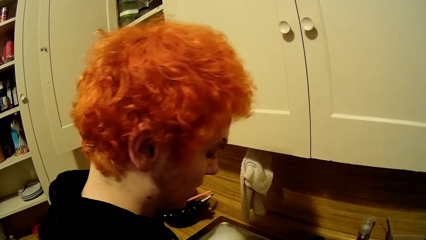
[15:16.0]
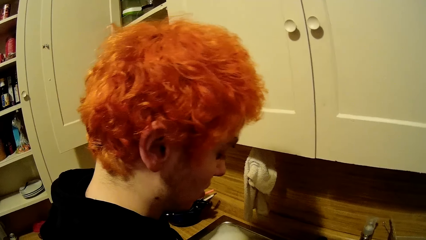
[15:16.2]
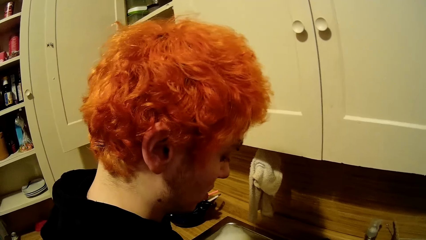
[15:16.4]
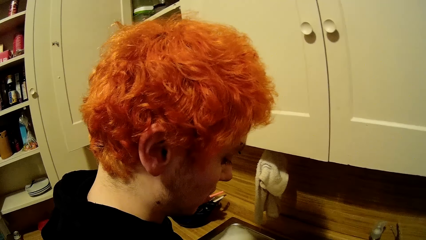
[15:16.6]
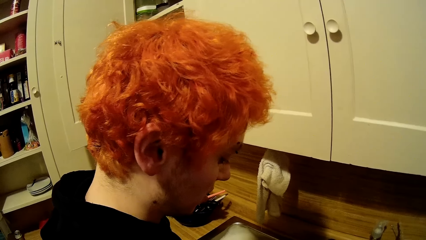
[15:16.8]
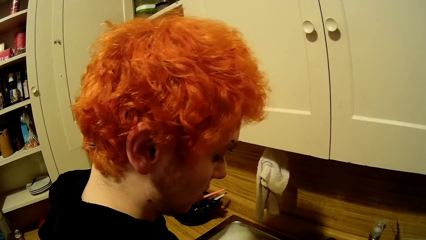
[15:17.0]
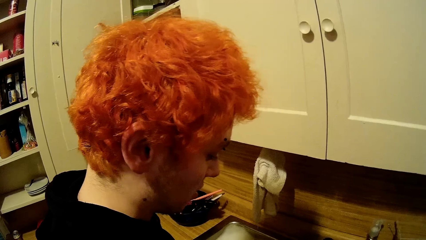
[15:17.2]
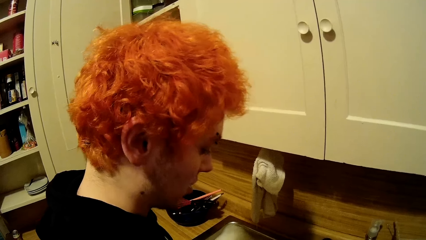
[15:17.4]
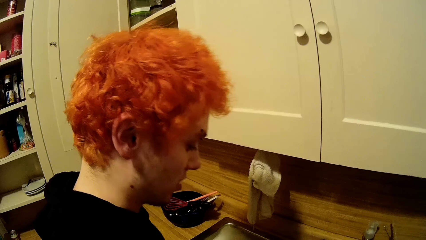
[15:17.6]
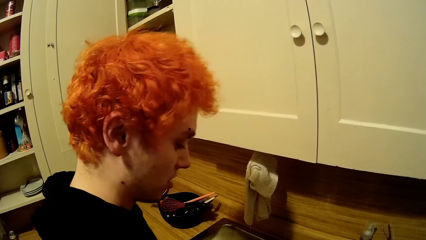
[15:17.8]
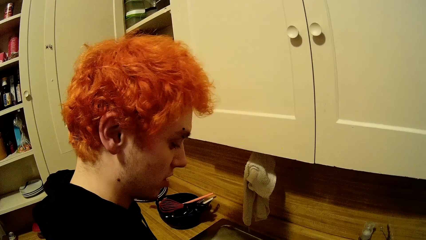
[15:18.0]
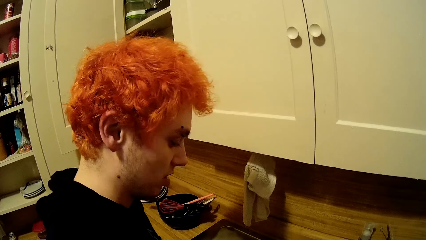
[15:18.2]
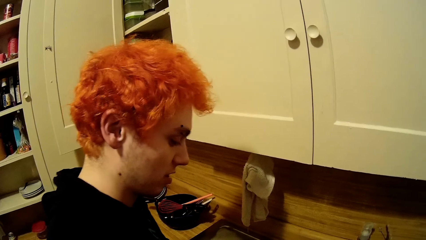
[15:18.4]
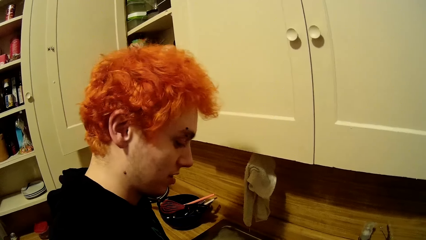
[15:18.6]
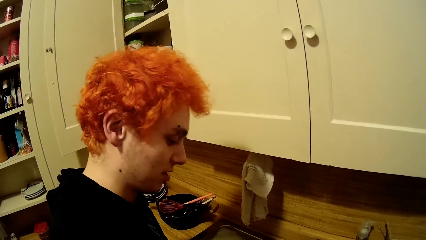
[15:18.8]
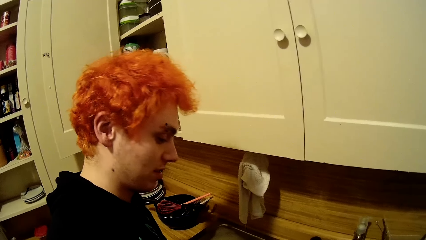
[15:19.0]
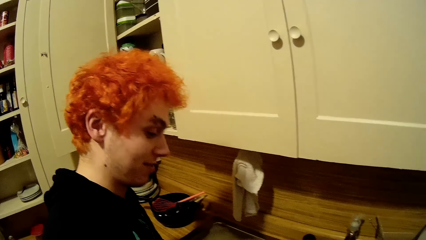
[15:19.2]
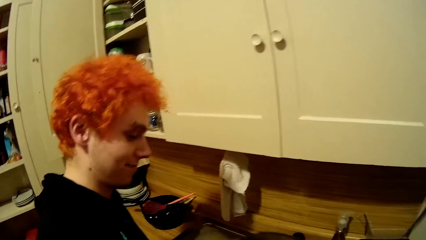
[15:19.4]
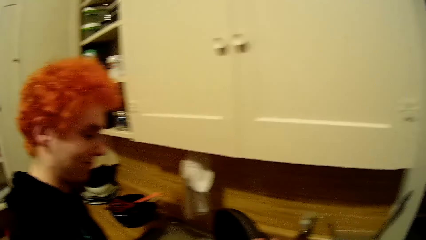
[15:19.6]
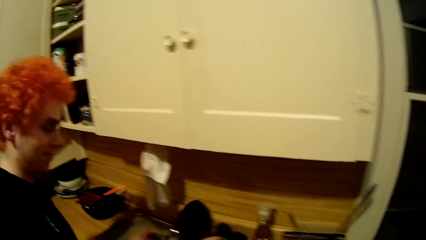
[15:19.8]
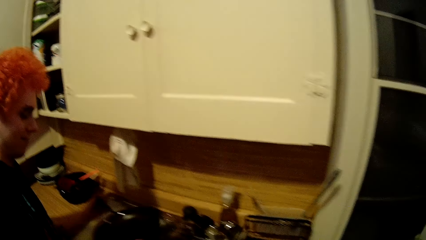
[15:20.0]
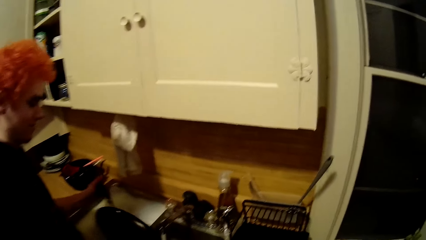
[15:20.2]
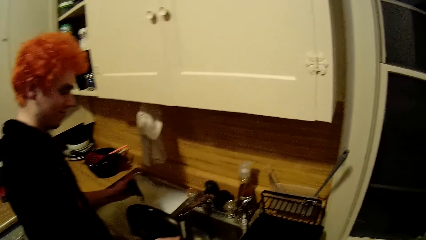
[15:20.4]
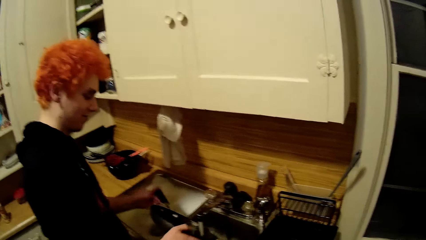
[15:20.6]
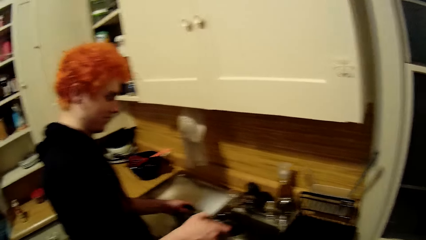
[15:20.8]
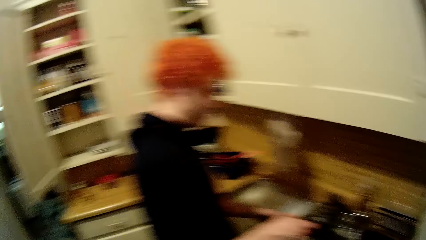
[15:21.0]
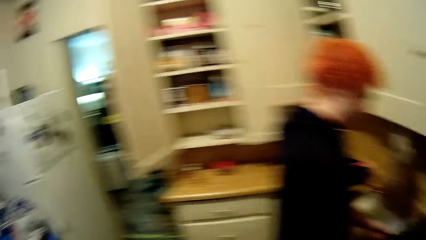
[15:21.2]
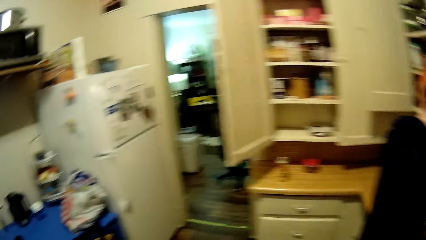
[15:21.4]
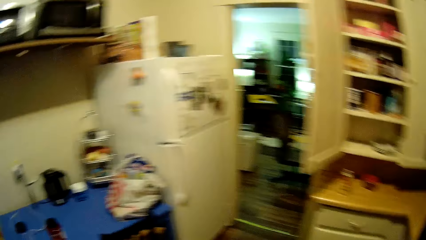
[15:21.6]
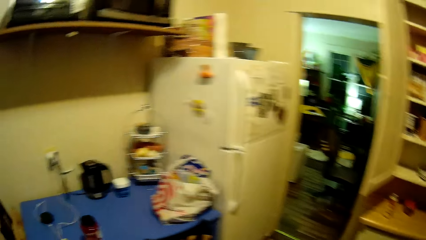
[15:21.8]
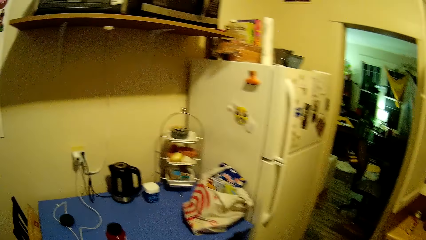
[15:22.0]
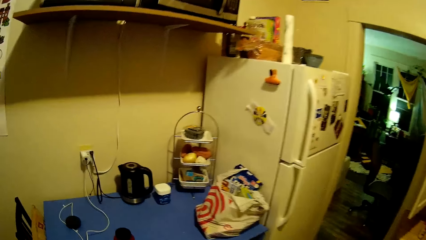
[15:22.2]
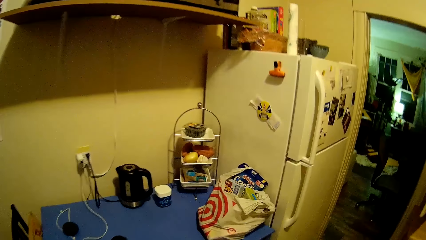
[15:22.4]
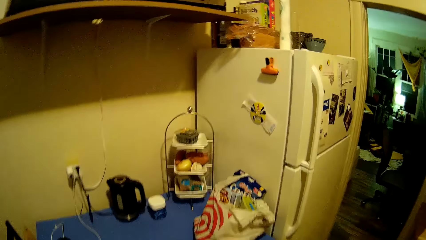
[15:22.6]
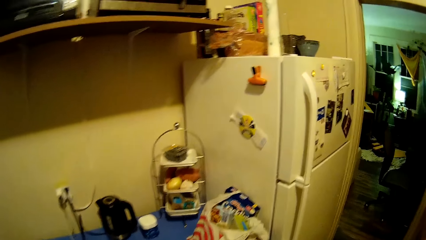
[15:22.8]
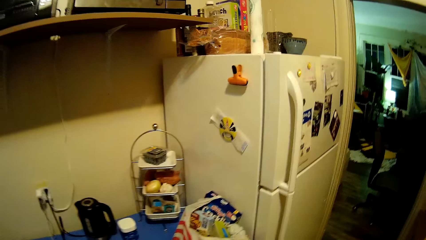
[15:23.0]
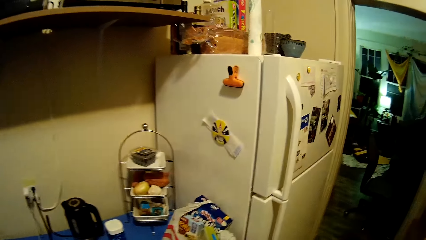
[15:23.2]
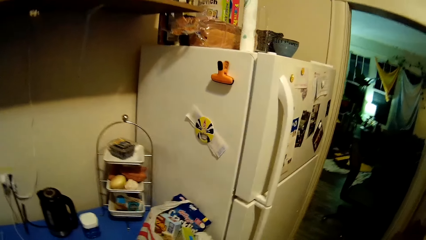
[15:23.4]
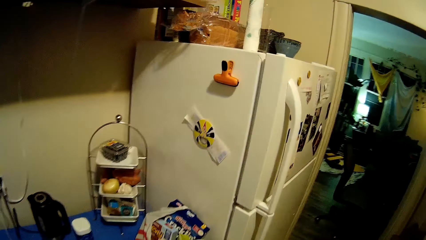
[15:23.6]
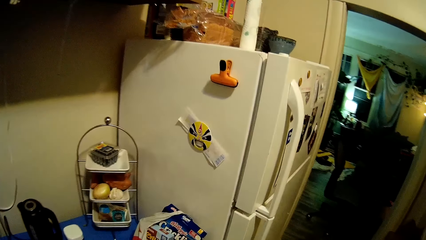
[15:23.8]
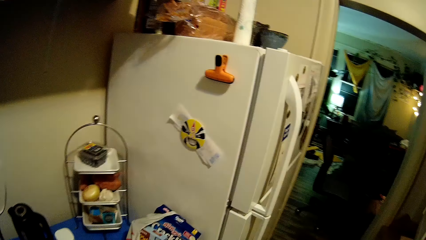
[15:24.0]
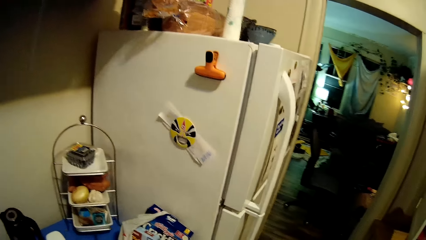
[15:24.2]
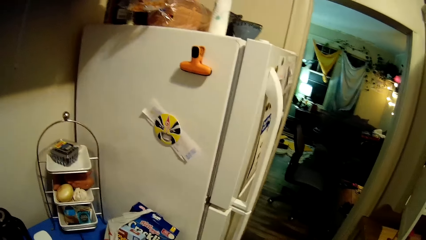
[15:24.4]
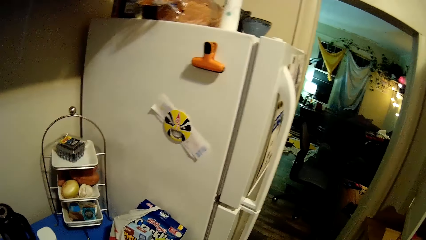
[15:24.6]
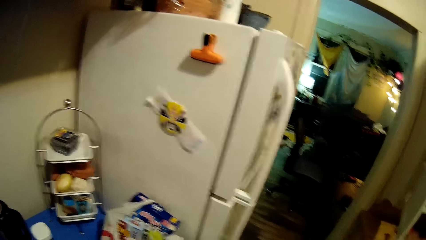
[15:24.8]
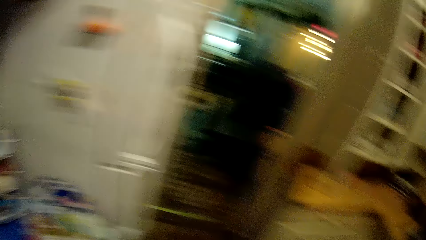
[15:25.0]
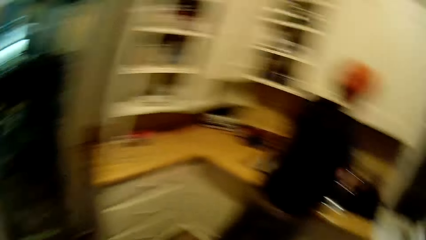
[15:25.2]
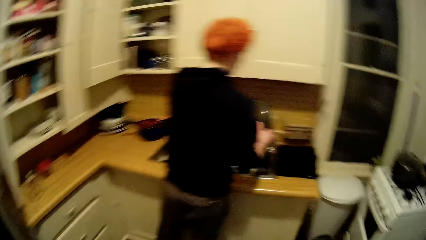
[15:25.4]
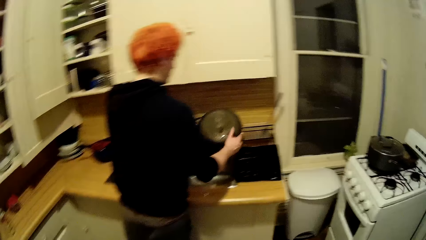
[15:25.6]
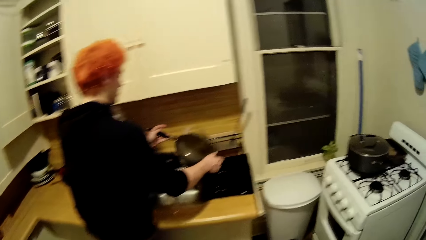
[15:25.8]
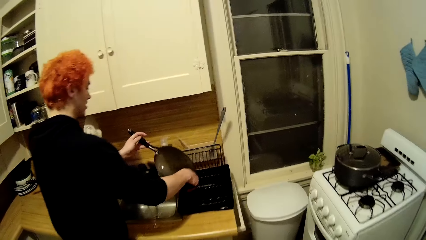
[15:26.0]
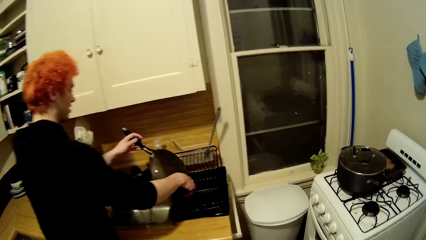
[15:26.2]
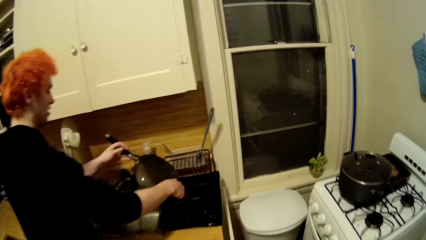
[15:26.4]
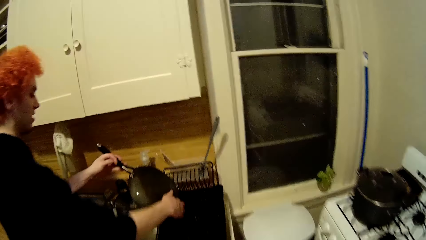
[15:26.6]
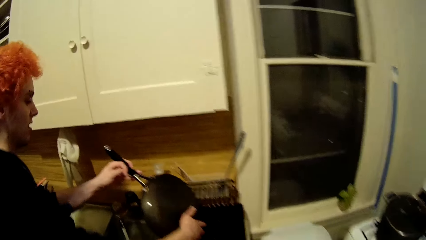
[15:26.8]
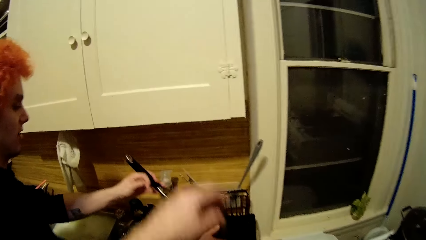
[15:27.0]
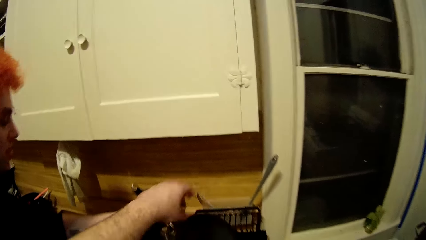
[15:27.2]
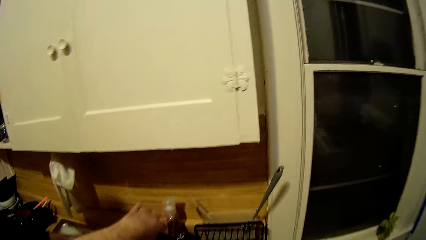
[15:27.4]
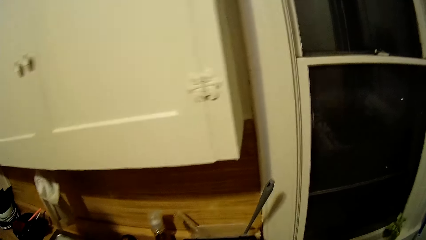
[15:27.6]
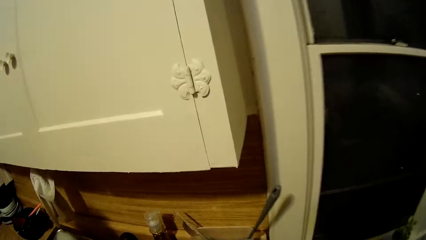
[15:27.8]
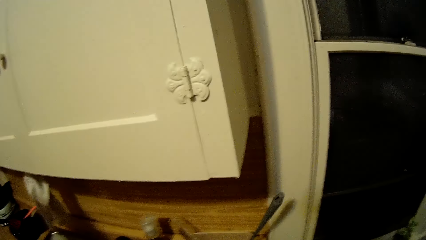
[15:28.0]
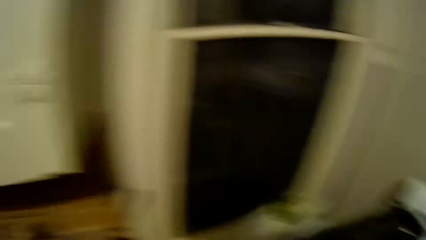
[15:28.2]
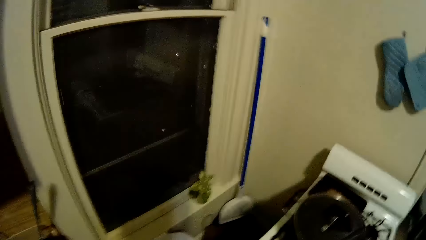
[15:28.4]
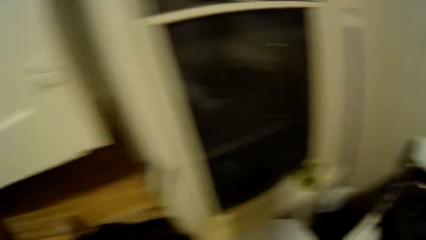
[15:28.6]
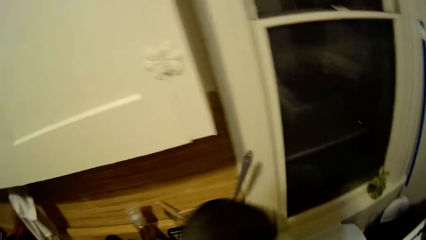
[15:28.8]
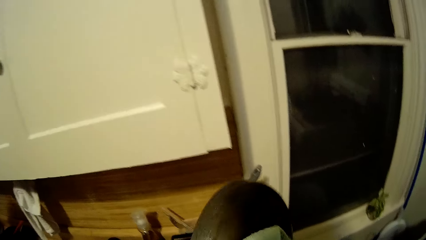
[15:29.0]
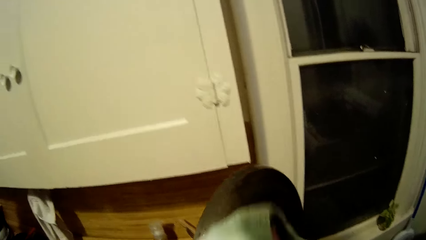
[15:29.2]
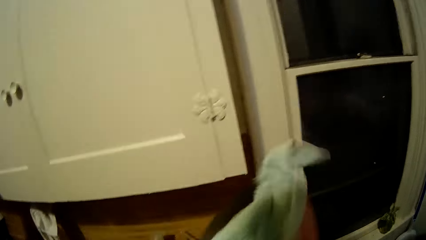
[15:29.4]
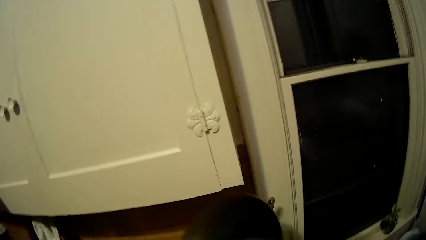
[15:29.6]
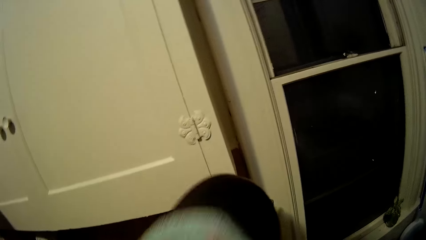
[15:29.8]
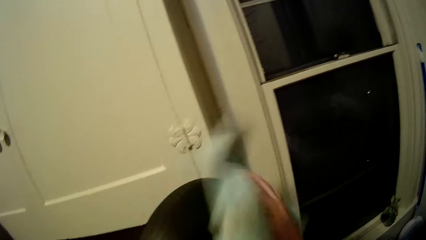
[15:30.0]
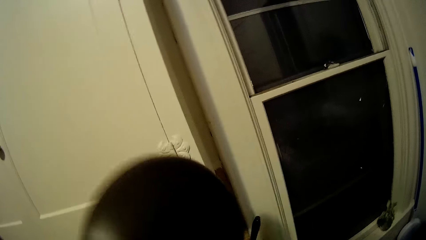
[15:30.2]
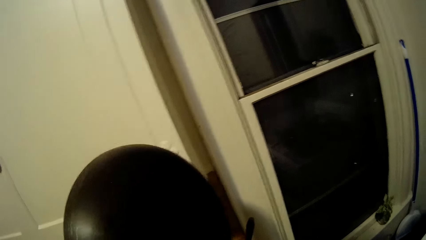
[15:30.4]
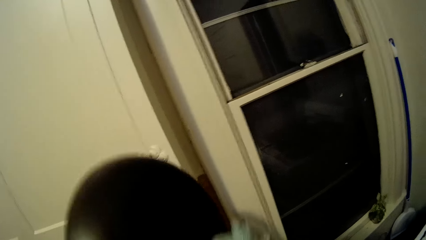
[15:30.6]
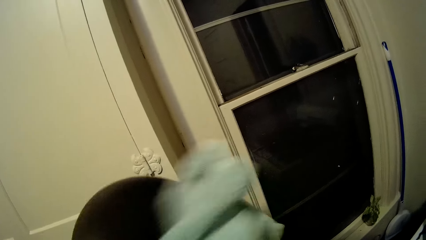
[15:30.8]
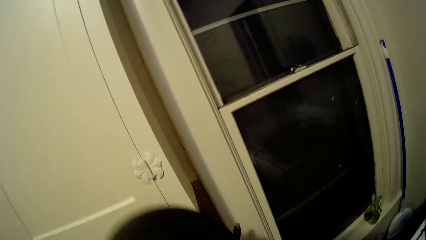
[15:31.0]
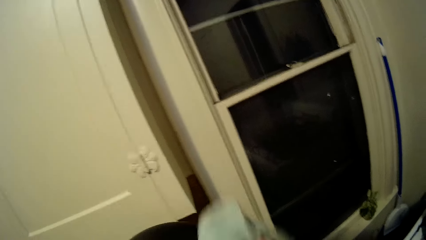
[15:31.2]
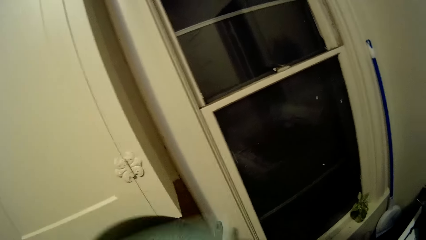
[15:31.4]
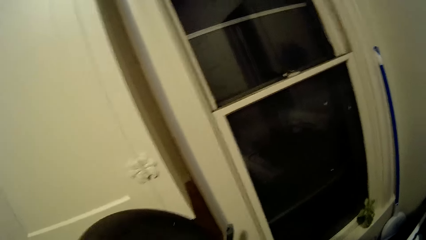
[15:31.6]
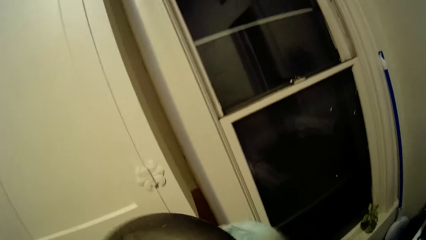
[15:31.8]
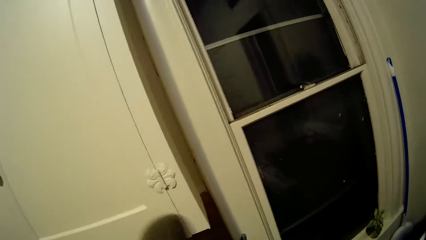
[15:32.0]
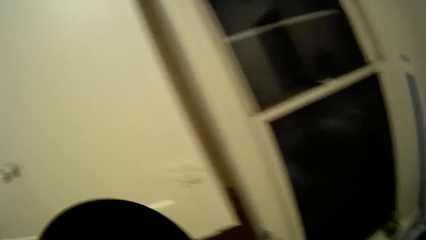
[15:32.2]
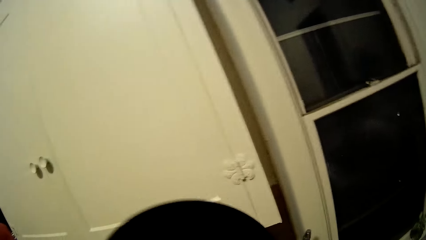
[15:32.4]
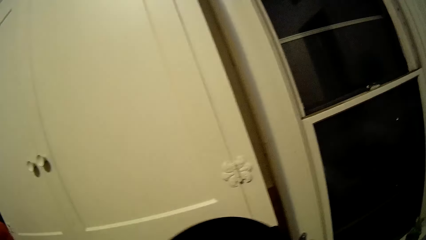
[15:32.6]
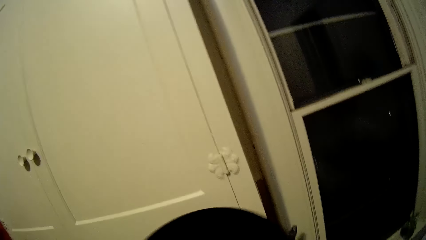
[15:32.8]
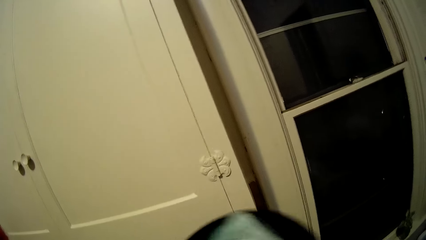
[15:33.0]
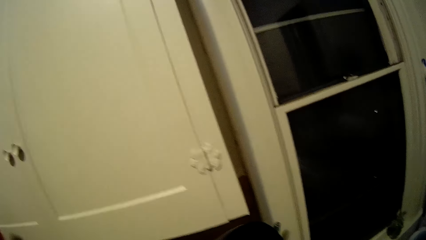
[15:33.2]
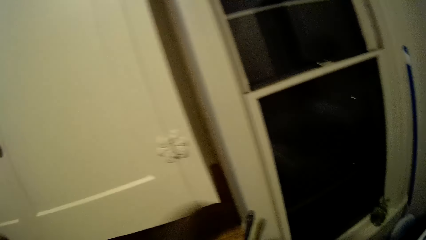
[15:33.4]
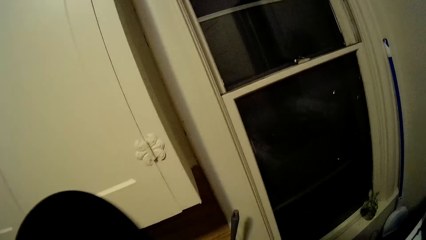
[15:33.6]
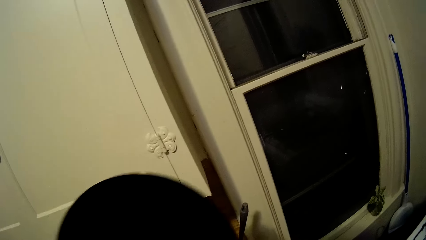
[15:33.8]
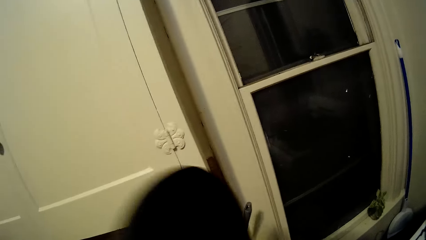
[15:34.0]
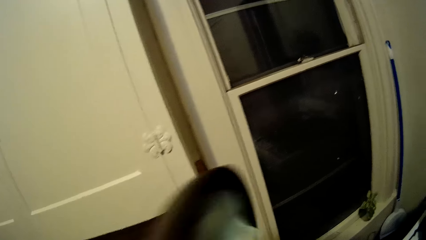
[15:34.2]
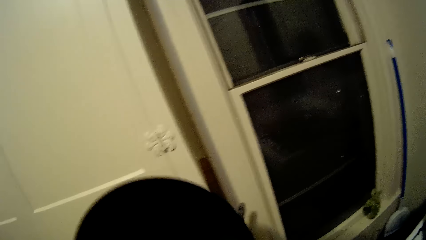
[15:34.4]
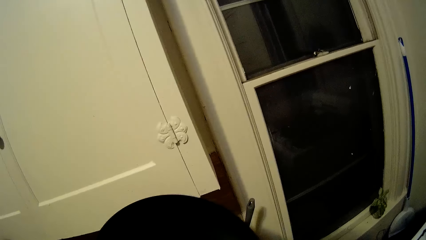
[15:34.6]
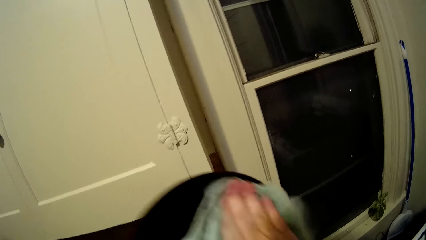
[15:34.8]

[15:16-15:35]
The camera wearer moves around the kitchen. They wipe a pan with a fabric.
